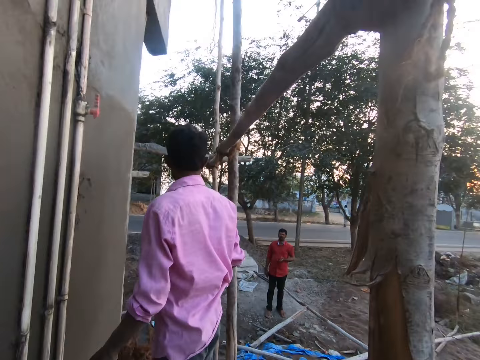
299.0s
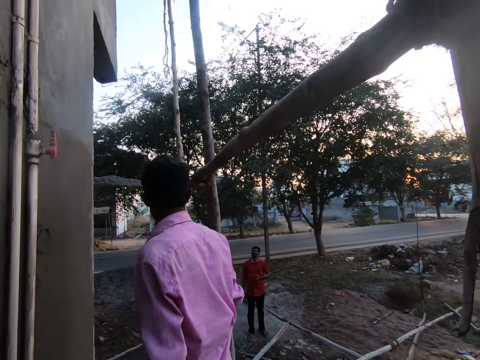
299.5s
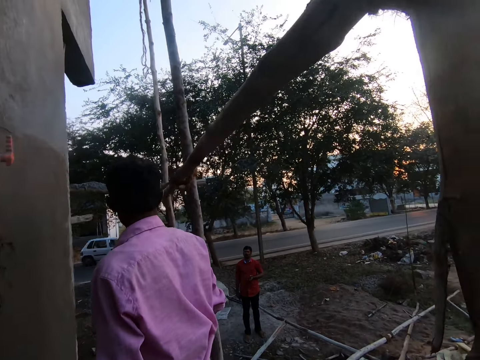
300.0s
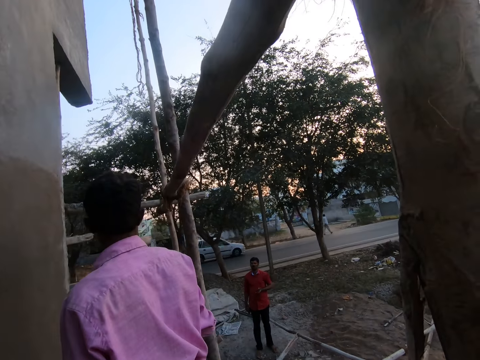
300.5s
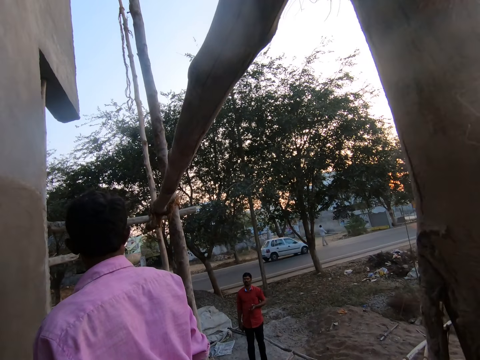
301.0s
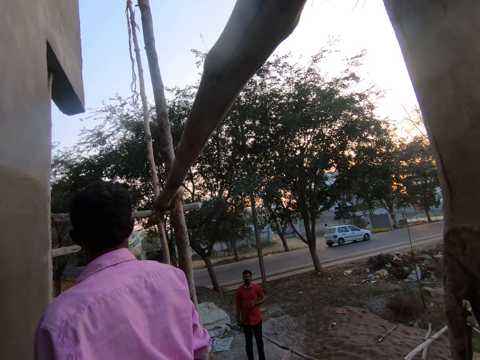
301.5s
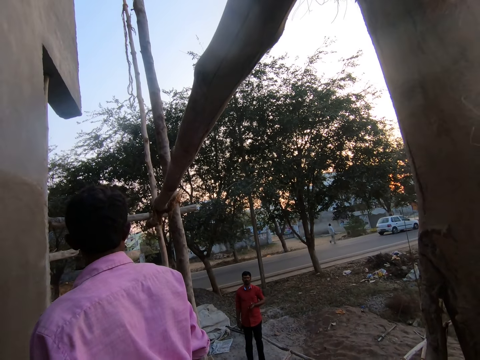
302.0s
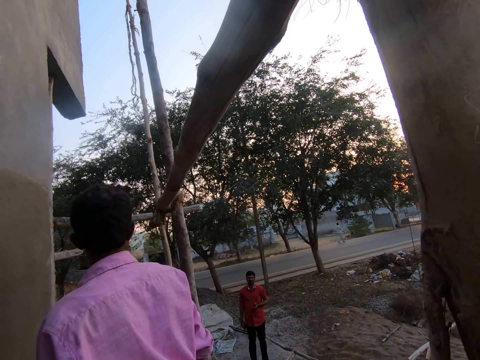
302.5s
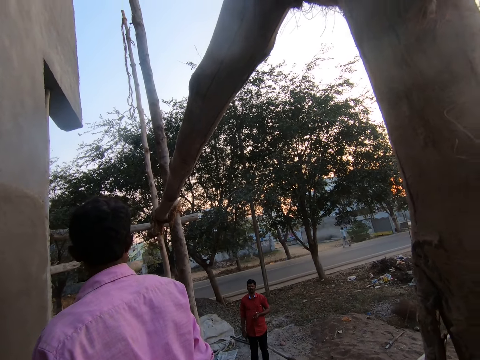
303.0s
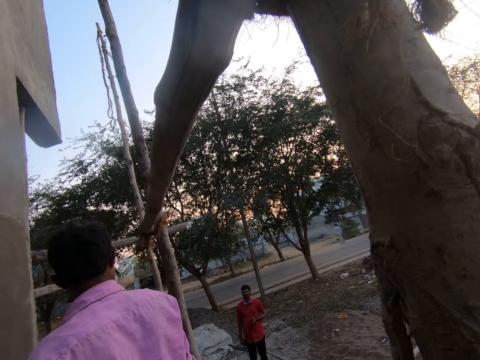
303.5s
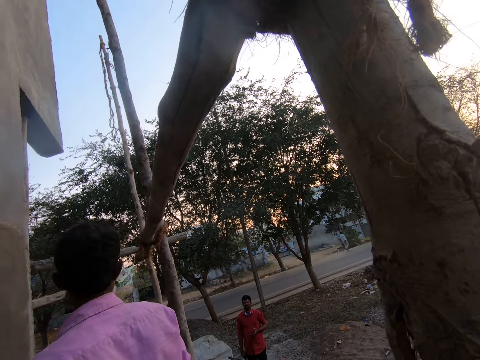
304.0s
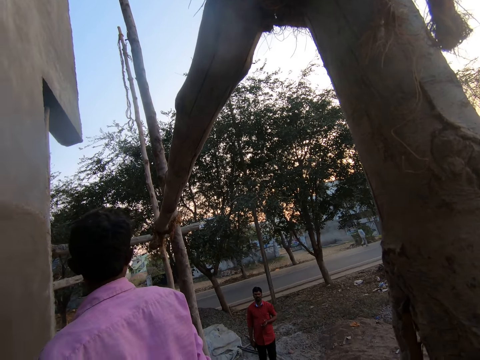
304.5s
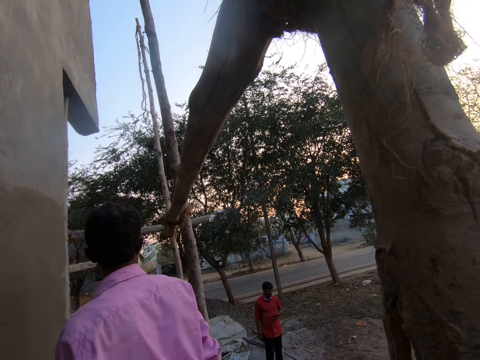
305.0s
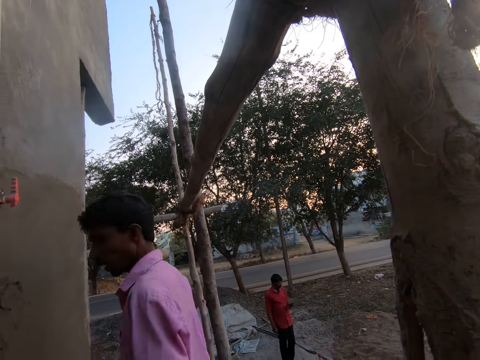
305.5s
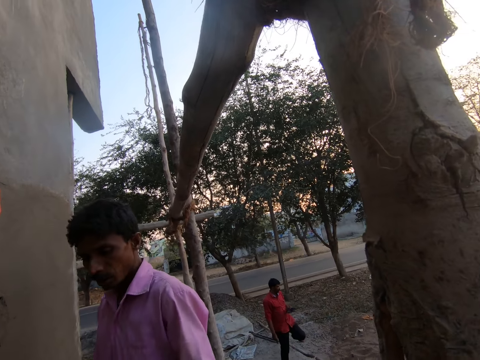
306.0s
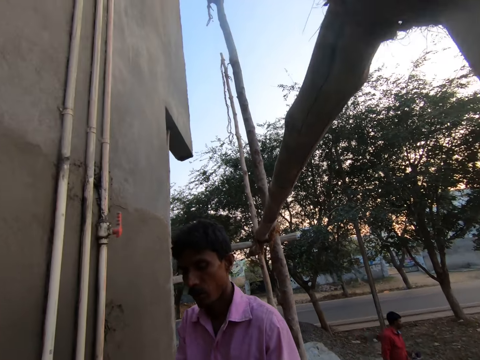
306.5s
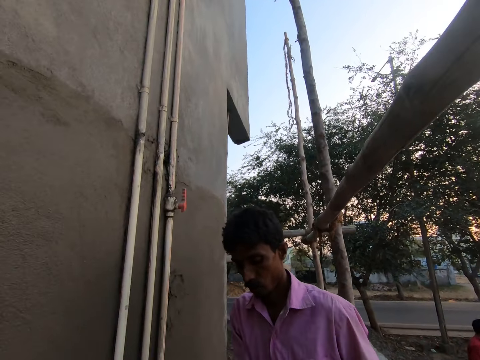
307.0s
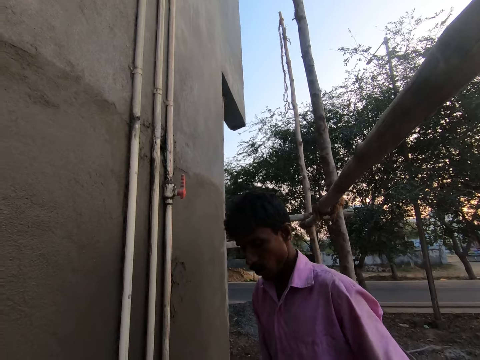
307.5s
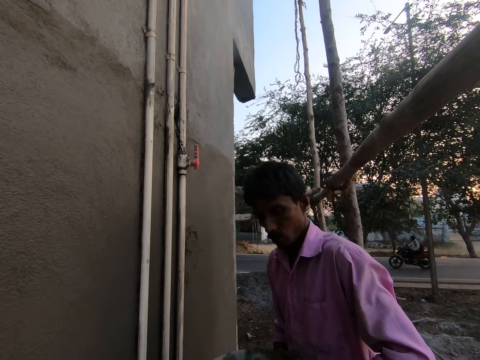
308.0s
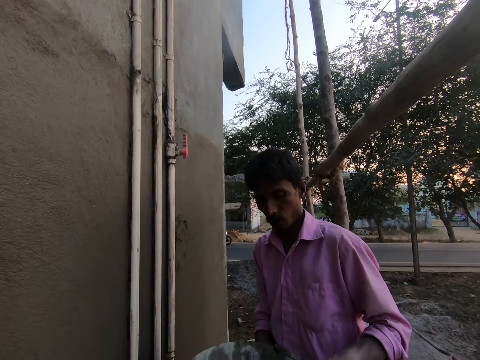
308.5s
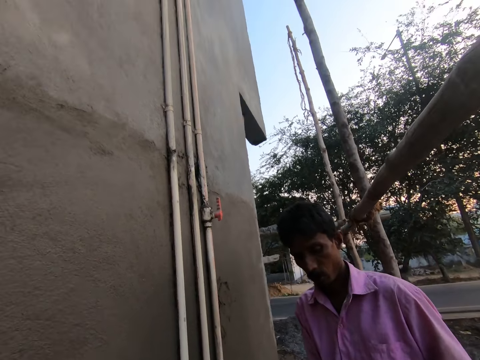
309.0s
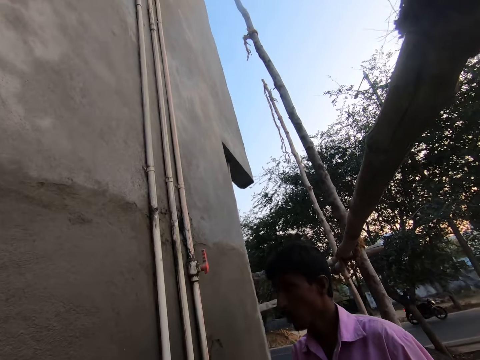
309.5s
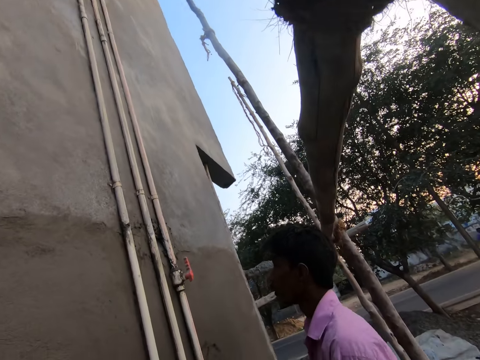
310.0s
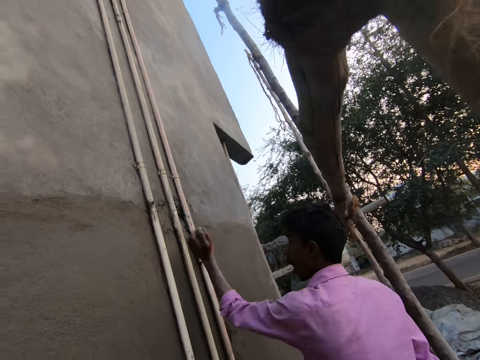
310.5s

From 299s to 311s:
A man talks to another man. The first man turns towards the camera wearer and takes the basin from the camera wearer. The camera wearer talks to the first man.

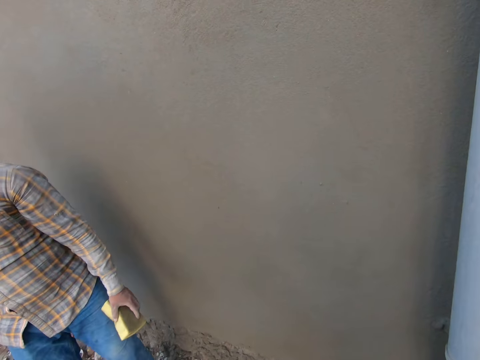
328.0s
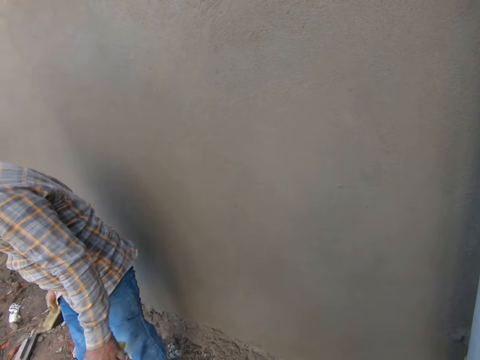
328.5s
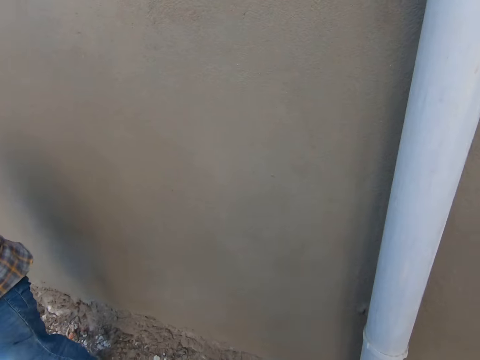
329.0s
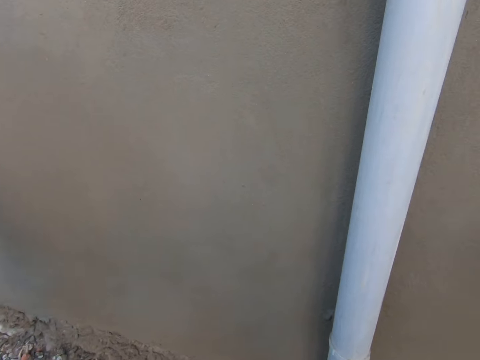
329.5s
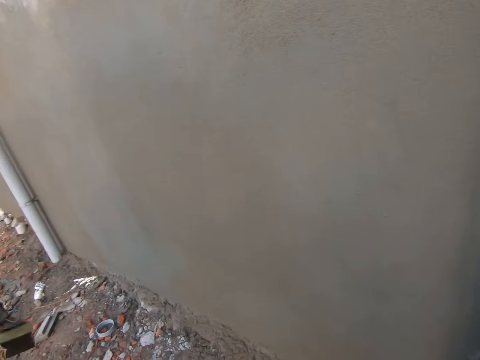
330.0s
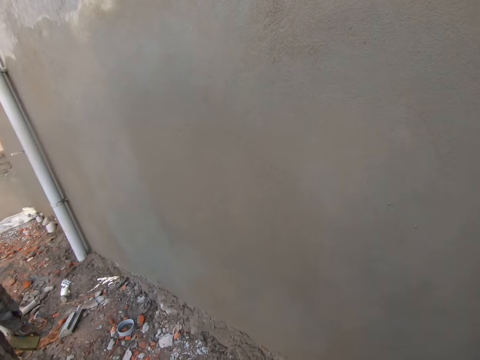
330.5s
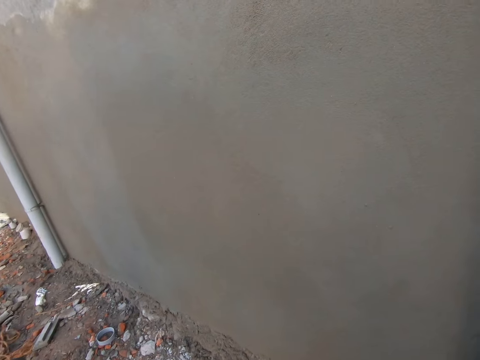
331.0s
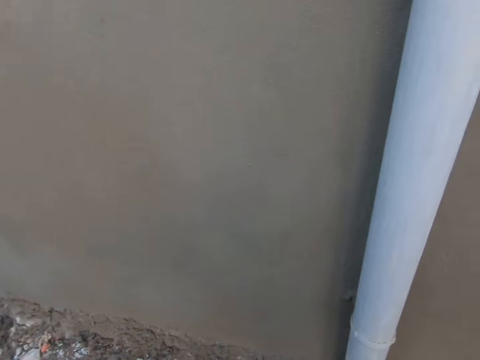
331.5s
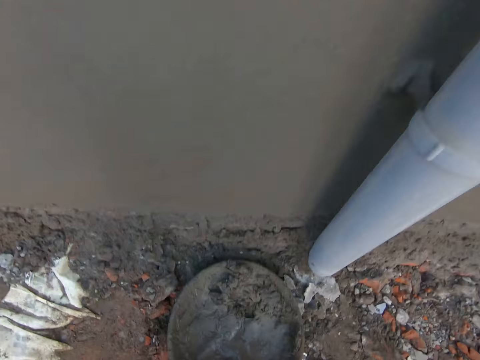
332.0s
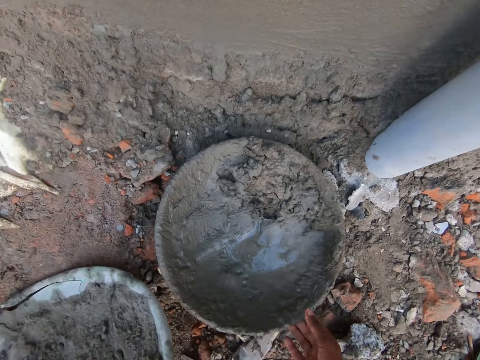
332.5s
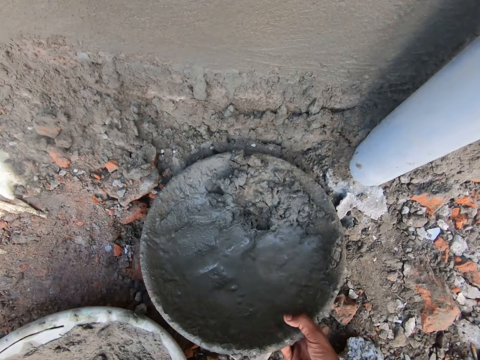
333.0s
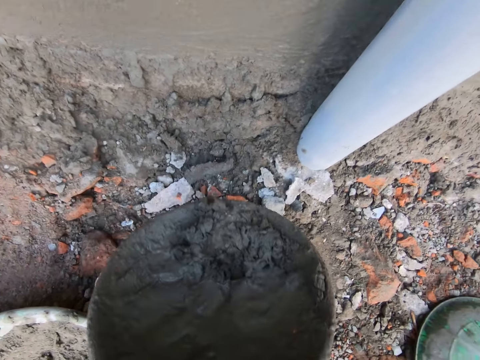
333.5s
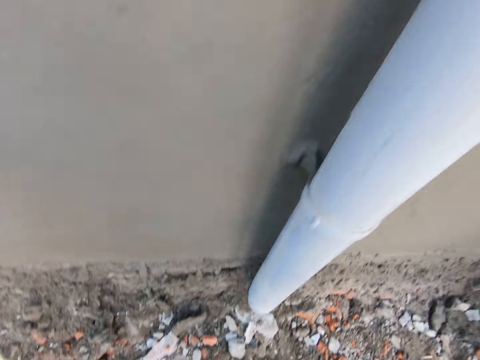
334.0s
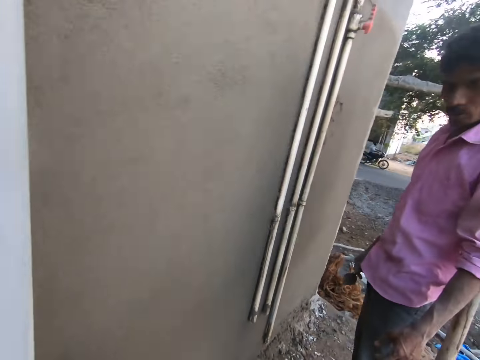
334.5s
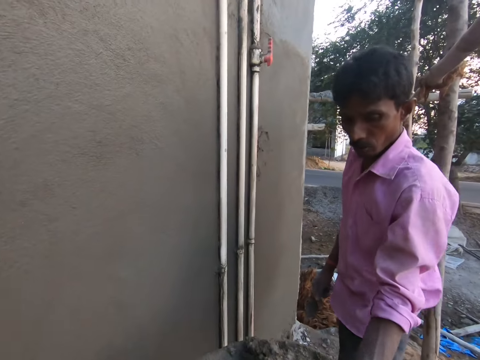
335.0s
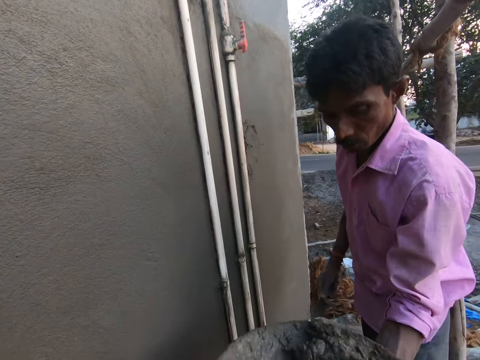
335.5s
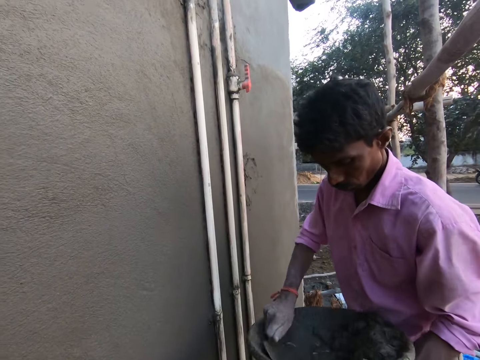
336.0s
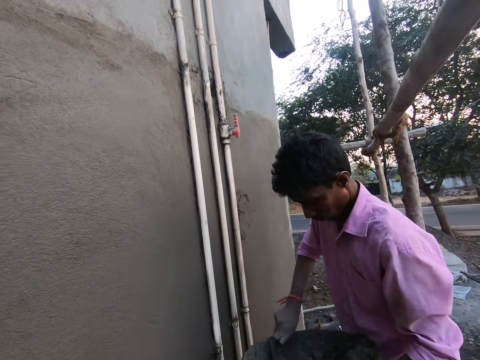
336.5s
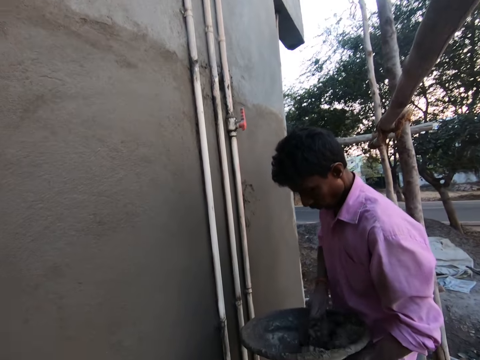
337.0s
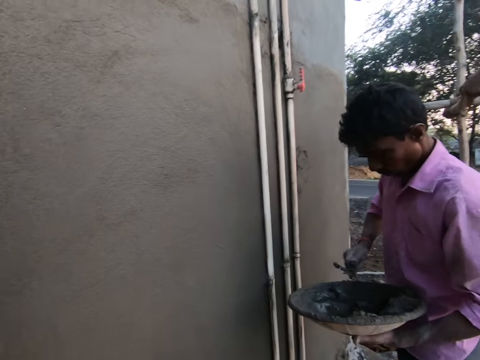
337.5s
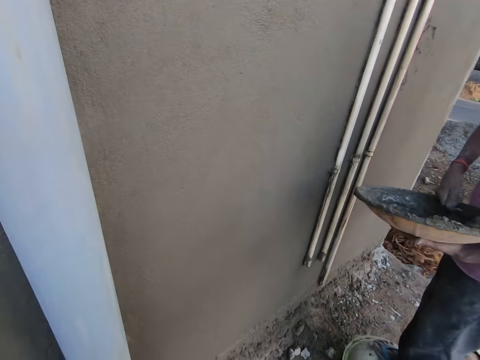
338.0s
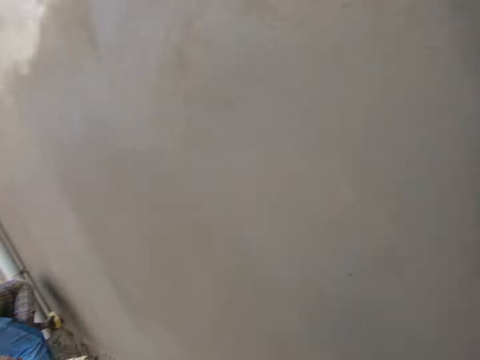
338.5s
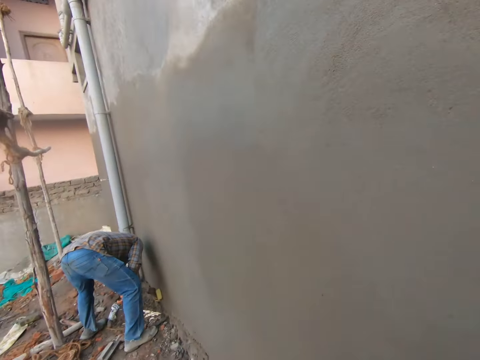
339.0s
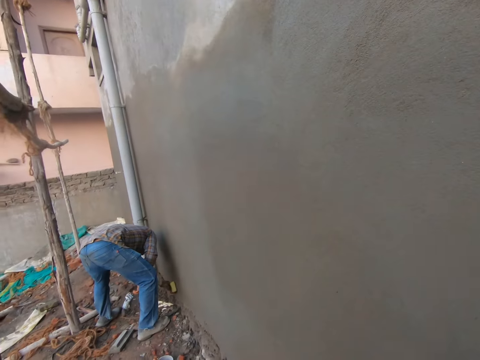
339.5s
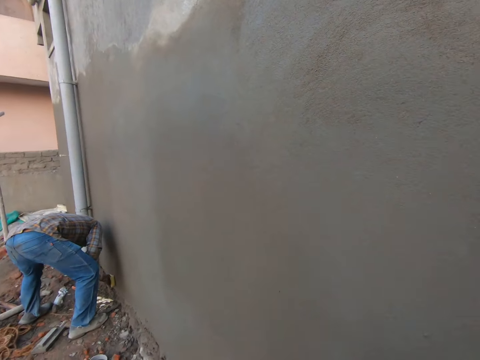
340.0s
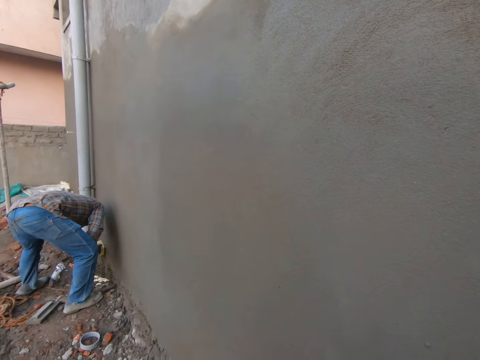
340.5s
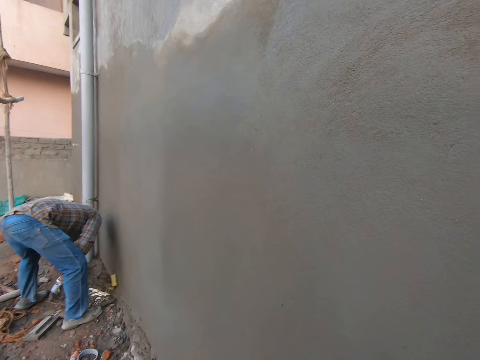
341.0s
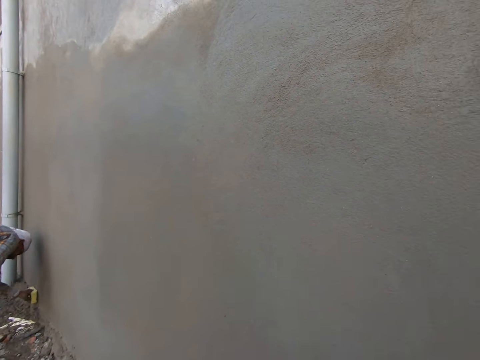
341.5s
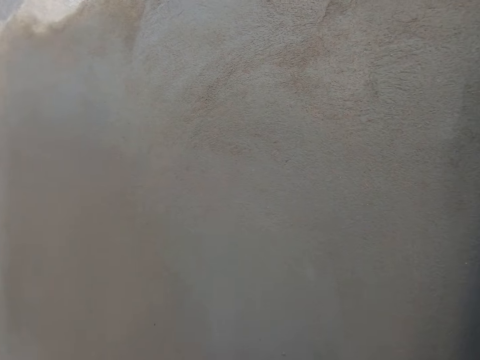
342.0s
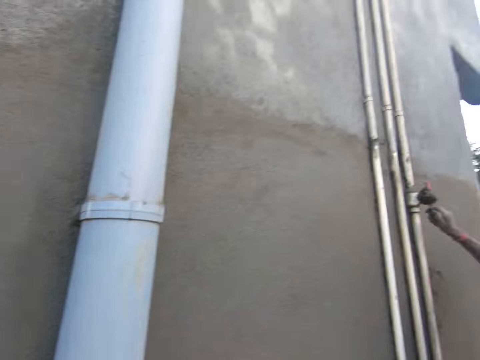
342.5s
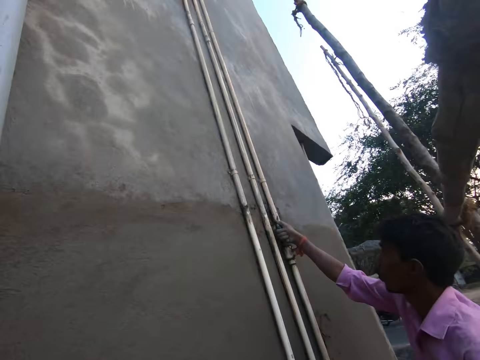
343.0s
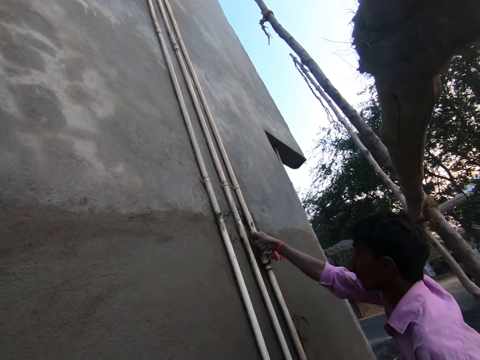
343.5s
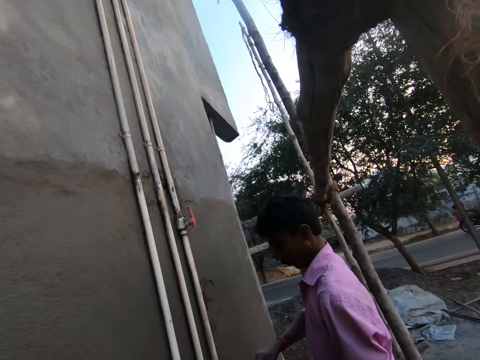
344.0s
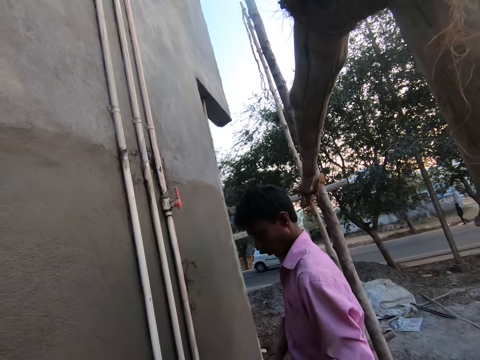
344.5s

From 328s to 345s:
A man walks away from the camera wearer. The camera wearer bends towards the ground. He drops the head pan on the floor with his left hand. He carries the head pan from the floor with his right hand. He talks to another man, and stands up. He passes the head pan to the other man with his right hand. The other man fetches concrete with the trowel. He mixes cement in the head pan with the hand trowel in his right hand. The camera wearer turns towards the first man. The first man smoothens the wall with the foam in his left hand. He cleans the wall with the sponge. The camera wearer turns towards the other man. The other man plasters the cement on the wall with the hand trowel in his right hand.
